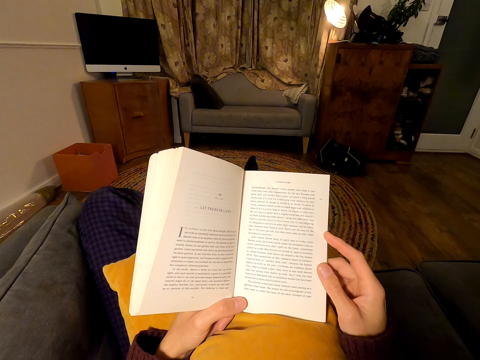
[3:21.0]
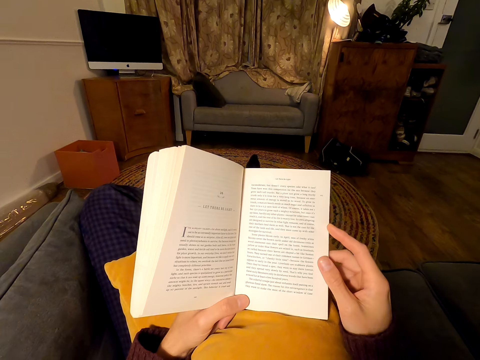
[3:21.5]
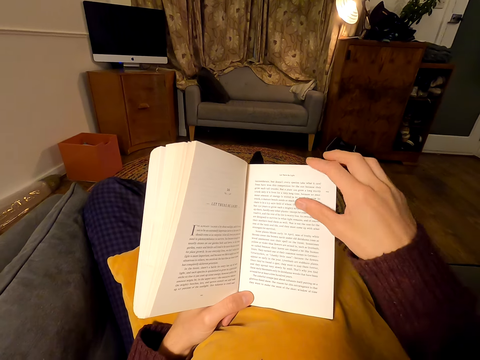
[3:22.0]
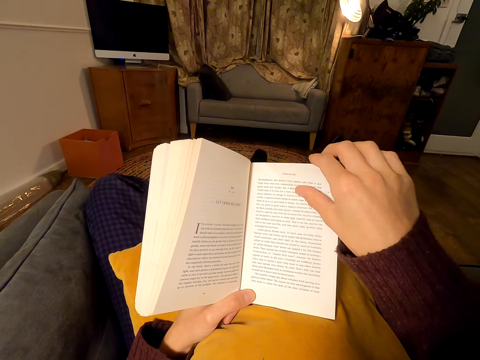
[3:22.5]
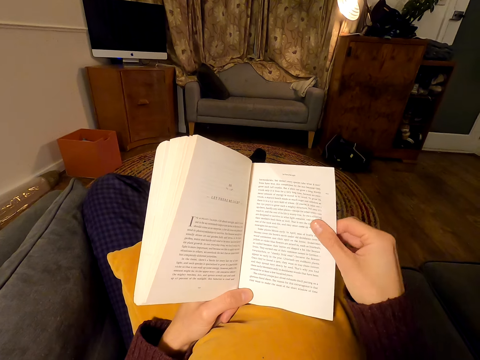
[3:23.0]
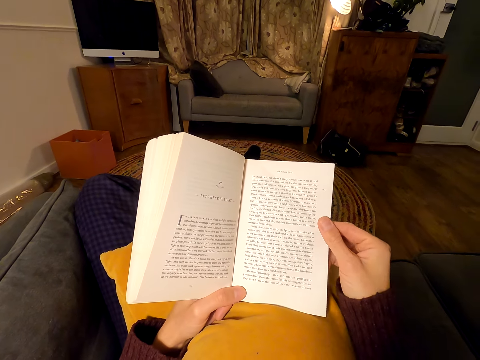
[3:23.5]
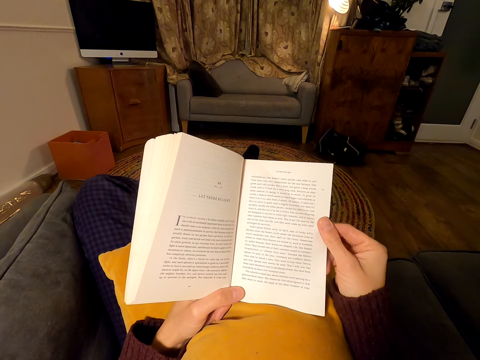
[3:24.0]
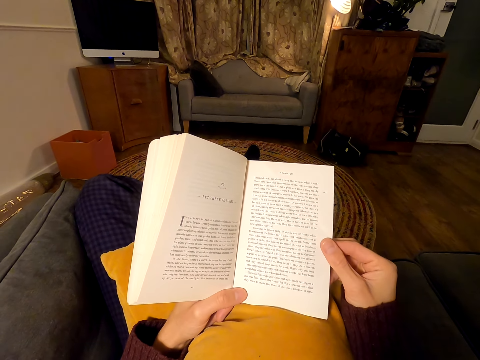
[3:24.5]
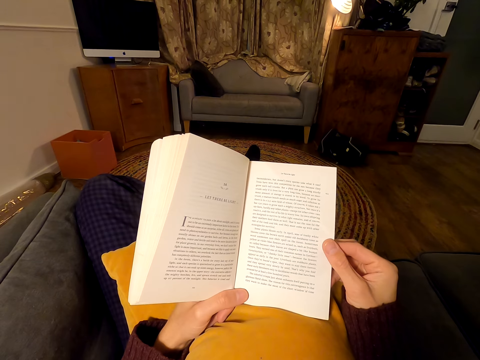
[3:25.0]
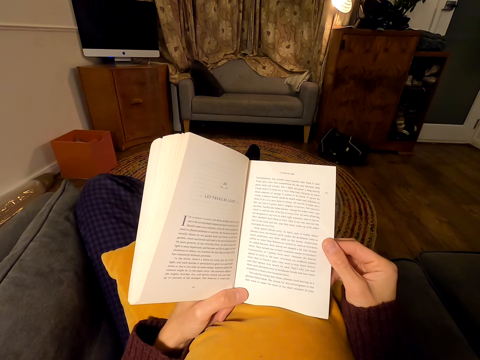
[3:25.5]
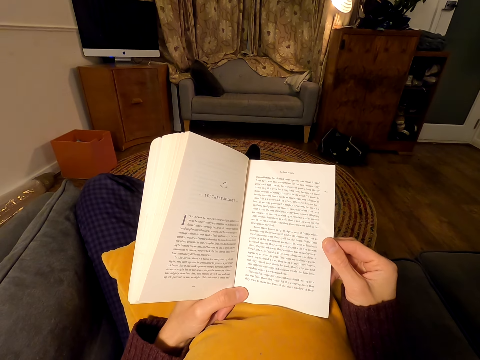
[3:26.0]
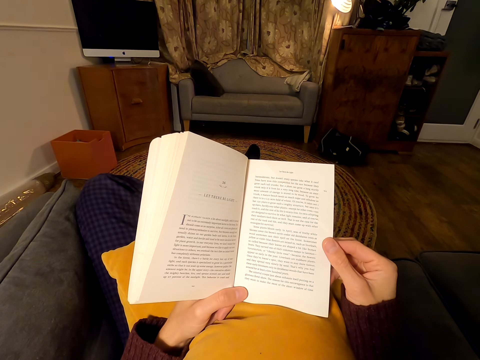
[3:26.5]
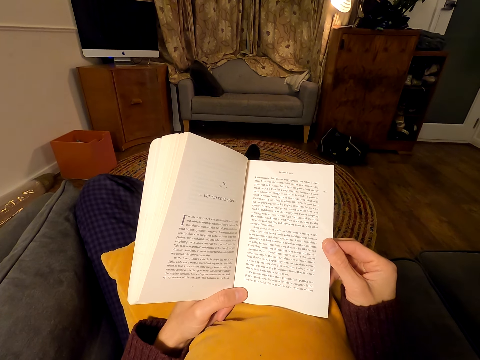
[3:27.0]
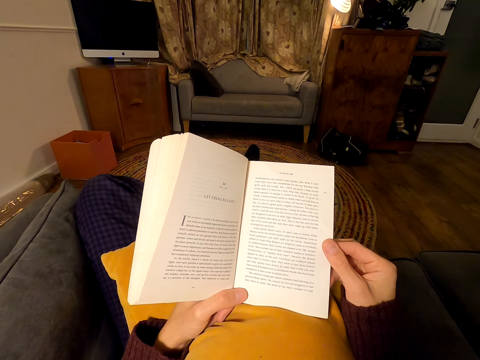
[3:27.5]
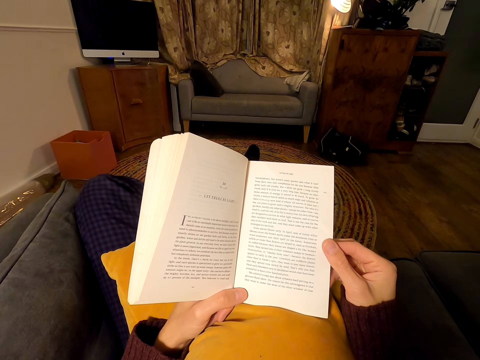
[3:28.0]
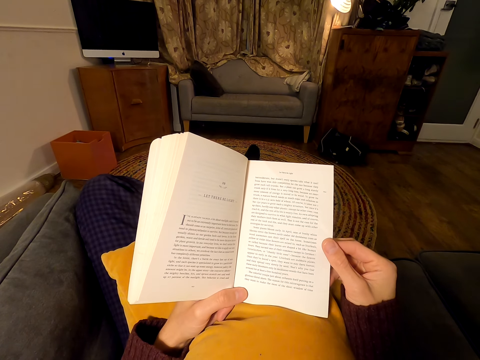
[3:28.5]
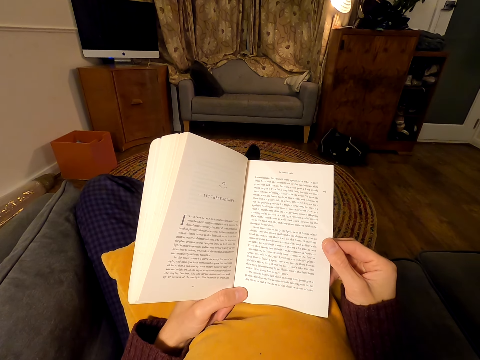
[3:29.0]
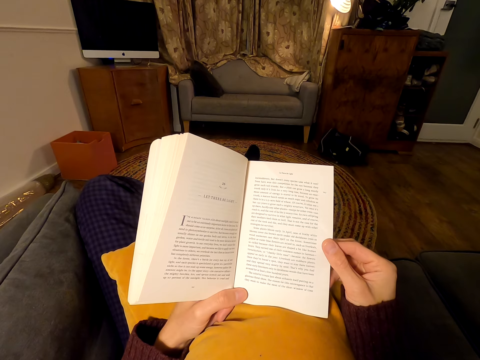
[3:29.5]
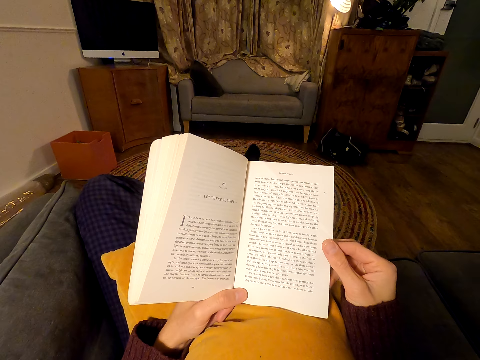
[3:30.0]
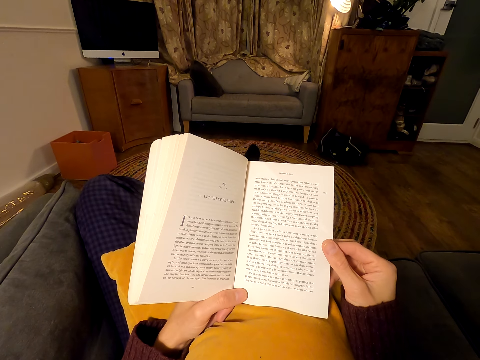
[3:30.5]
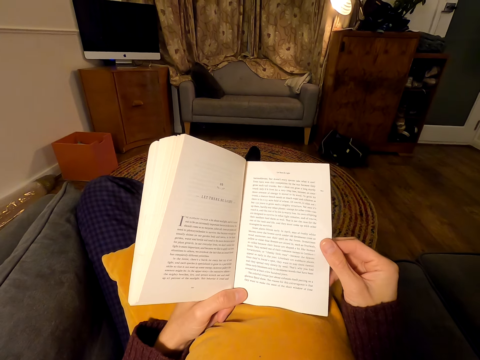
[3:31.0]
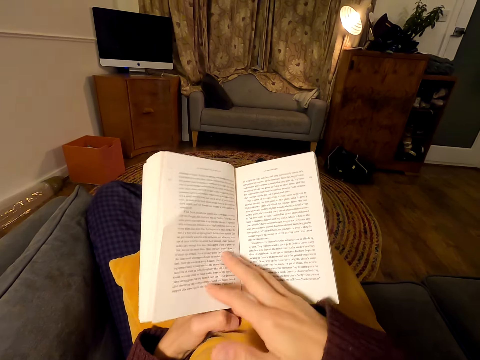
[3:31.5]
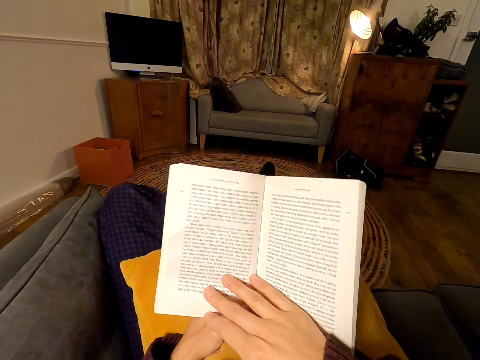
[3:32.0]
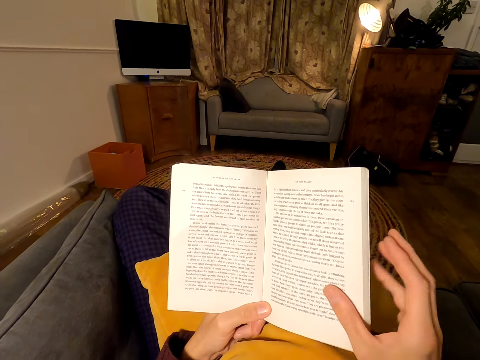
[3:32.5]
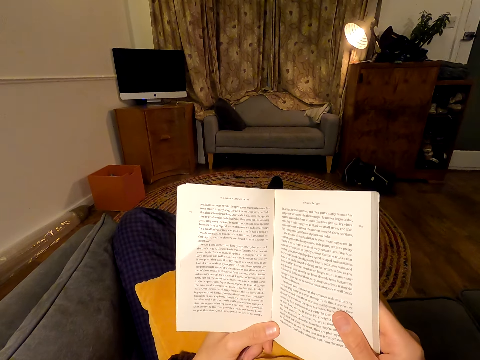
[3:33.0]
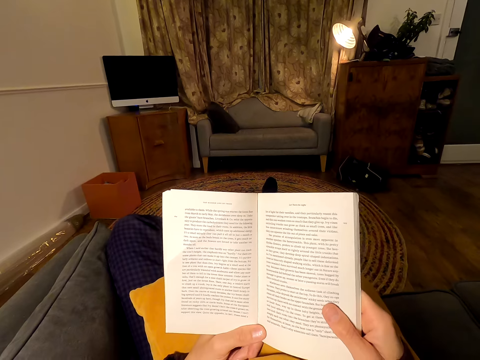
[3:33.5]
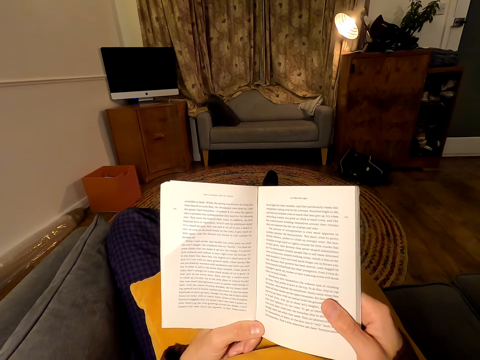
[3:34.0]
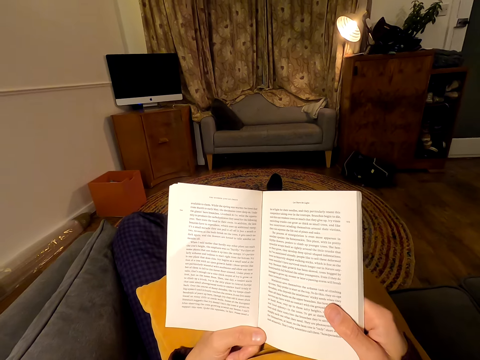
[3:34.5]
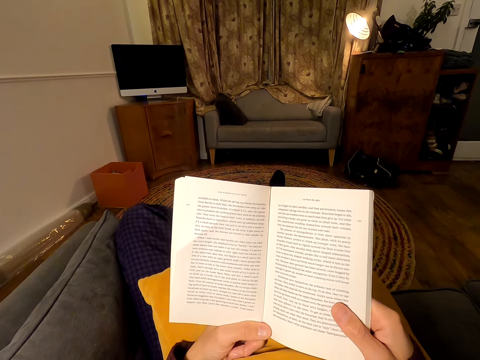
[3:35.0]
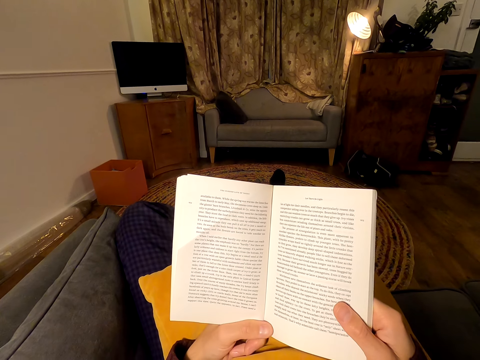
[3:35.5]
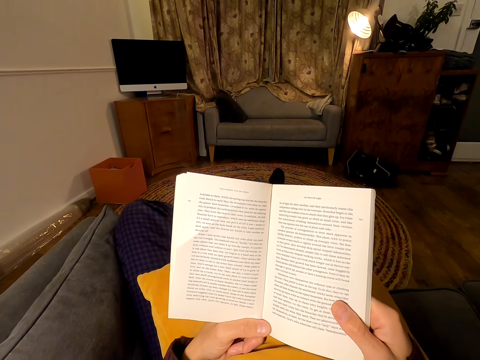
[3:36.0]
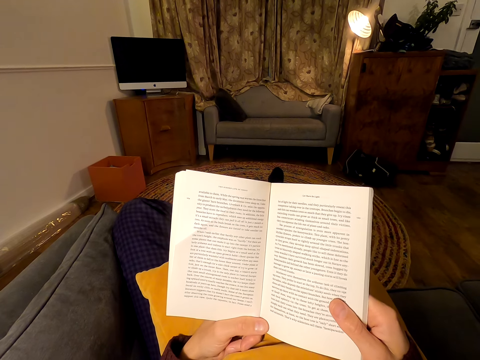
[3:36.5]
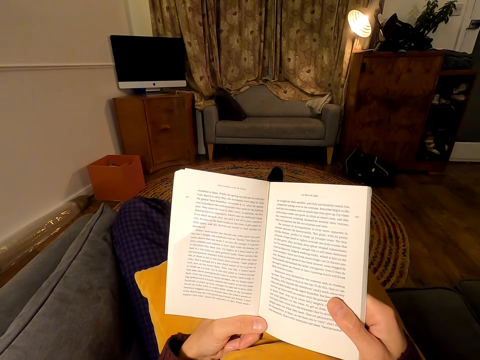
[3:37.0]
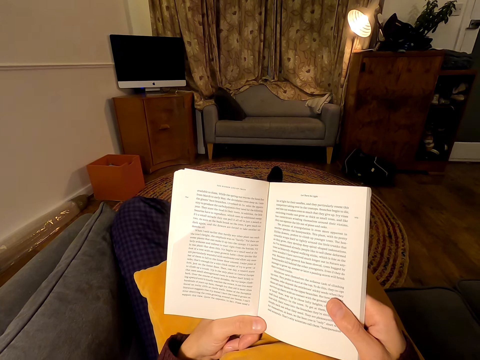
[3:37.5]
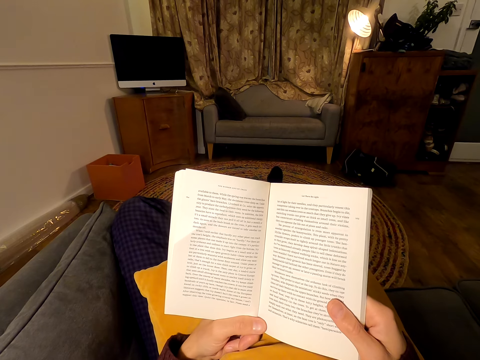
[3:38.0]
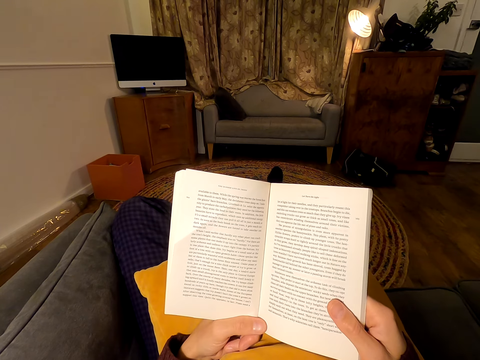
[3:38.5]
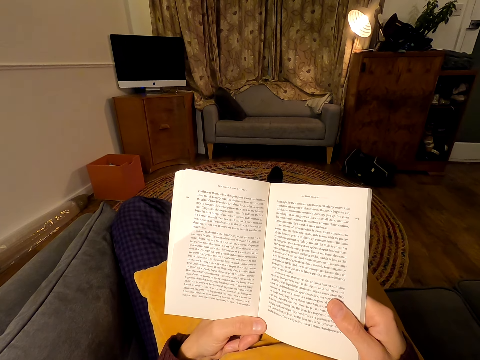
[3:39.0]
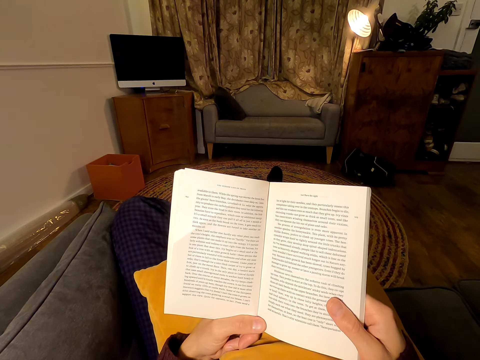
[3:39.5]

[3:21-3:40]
The camera wearer holds a page on the book. They read the book. They open a page on the book. They read the book.

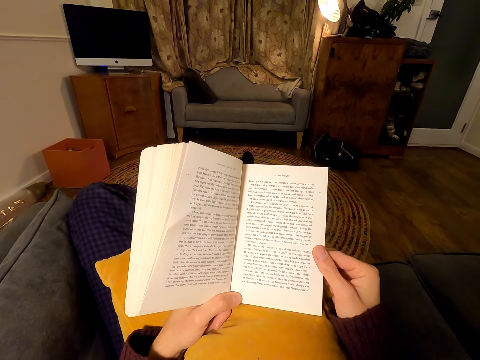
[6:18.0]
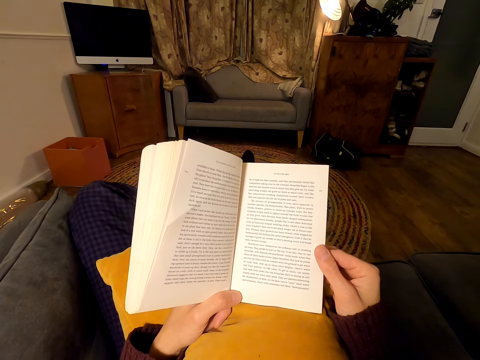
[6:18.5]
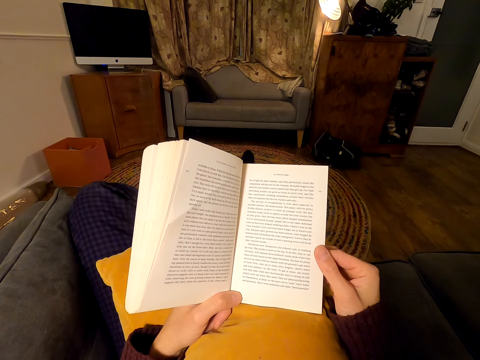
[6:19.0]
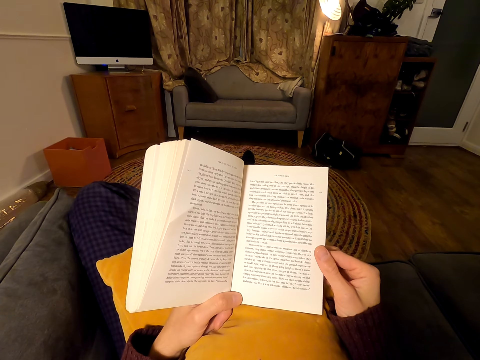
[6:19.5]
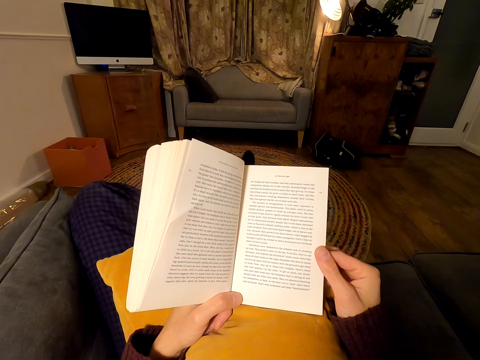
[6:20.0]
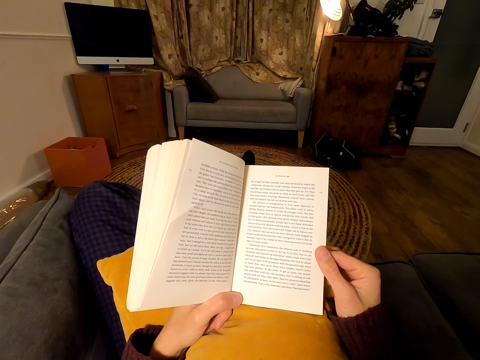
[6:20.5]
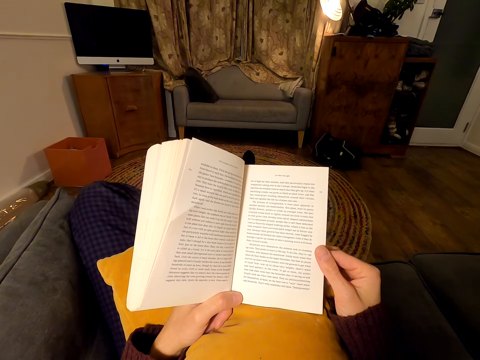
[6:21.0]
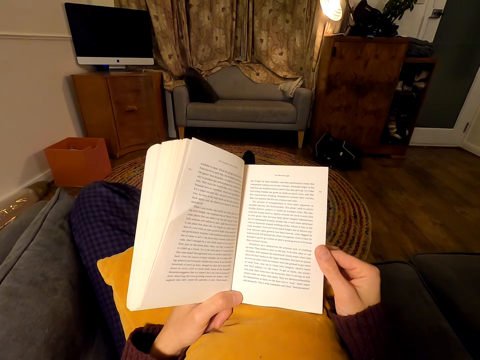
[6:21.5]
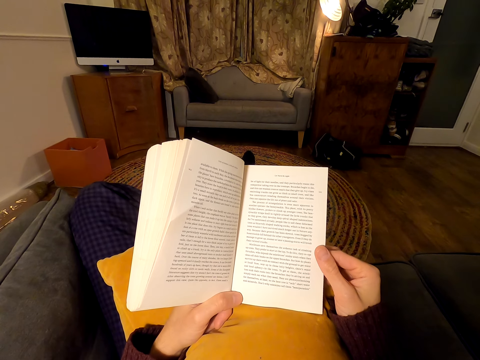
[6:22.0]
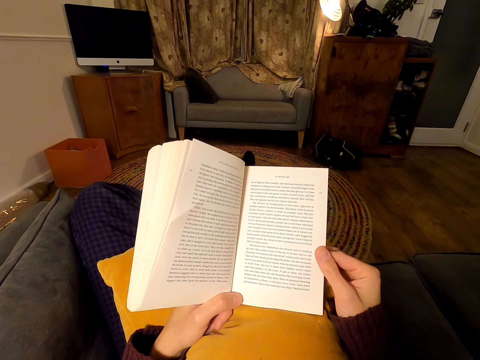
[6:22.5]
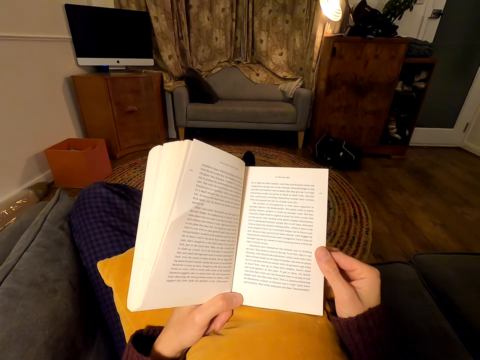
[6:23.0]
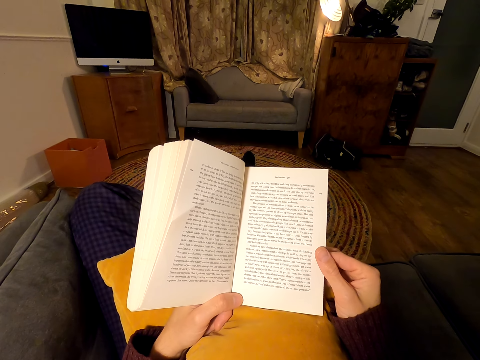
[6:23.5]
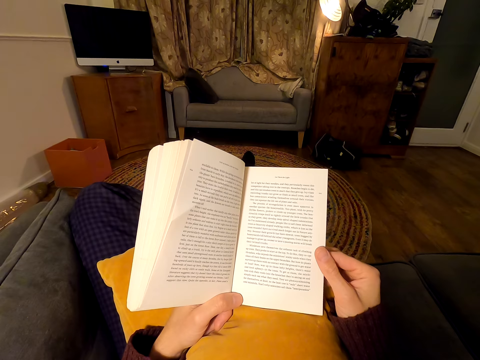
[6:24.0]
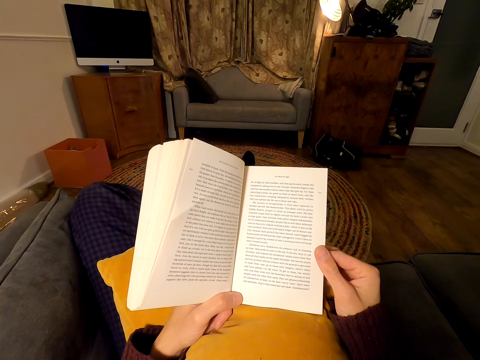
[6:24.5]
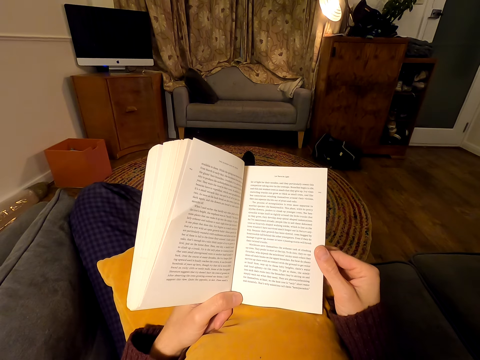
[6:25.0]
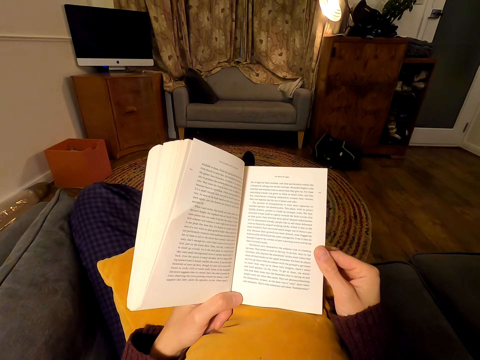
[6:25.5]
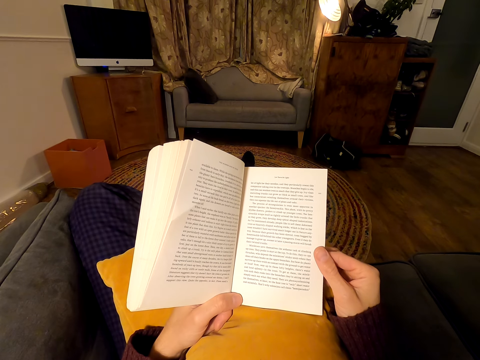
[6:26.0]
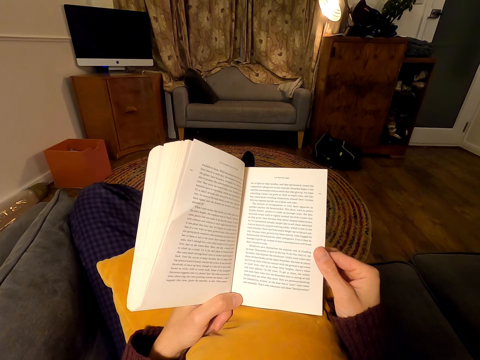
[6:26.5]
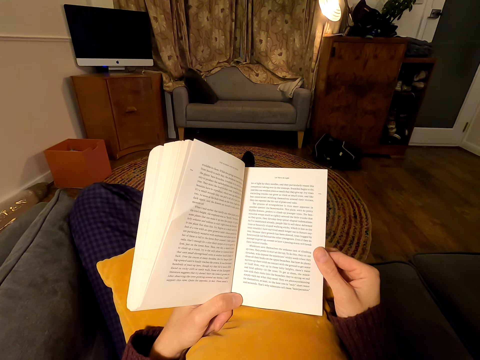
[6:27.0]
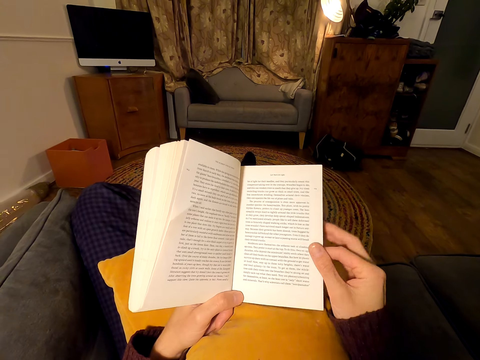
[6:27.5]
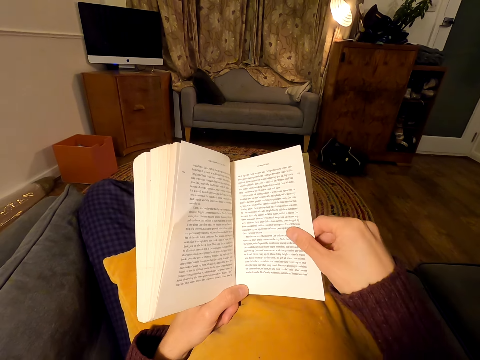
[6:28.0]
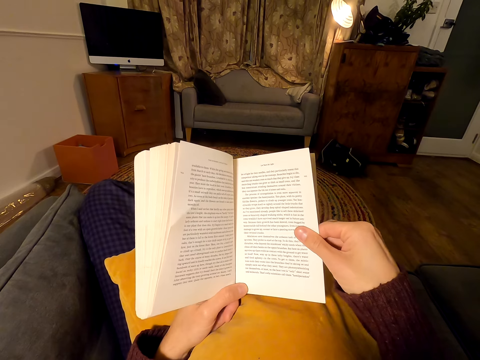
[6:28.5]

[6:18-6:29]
The camera wearer holds the page of the book.
